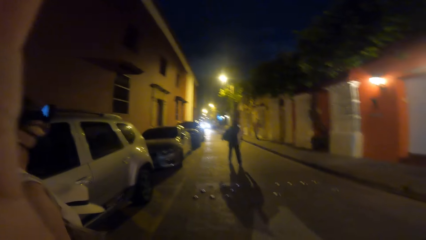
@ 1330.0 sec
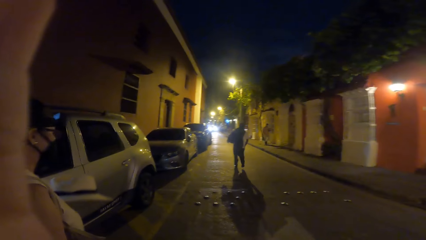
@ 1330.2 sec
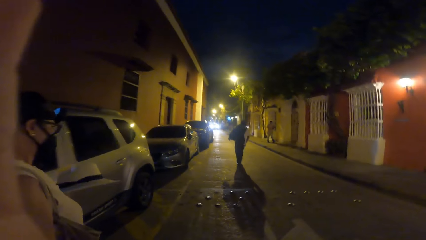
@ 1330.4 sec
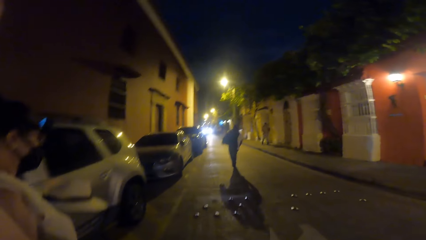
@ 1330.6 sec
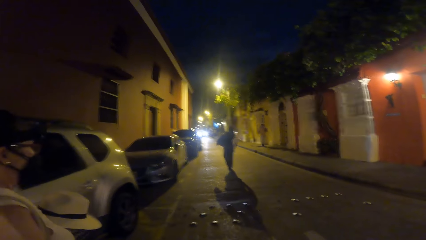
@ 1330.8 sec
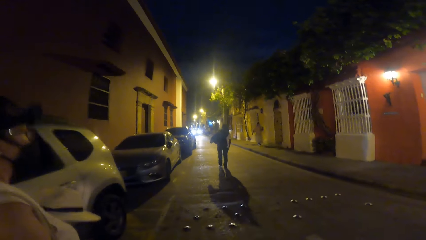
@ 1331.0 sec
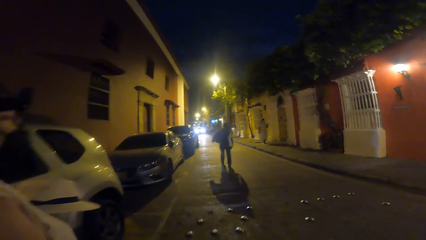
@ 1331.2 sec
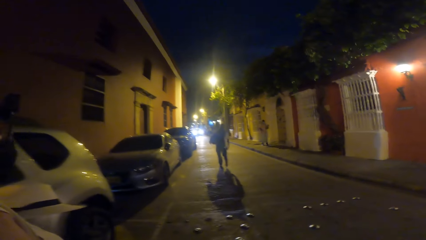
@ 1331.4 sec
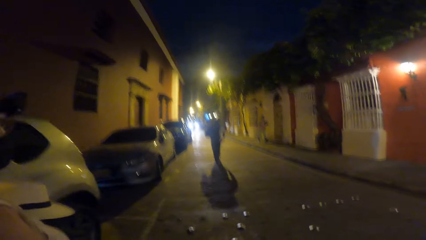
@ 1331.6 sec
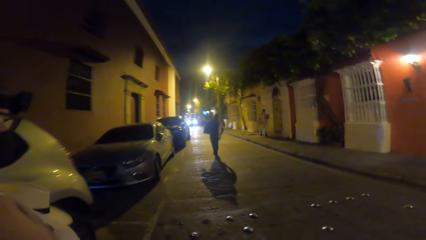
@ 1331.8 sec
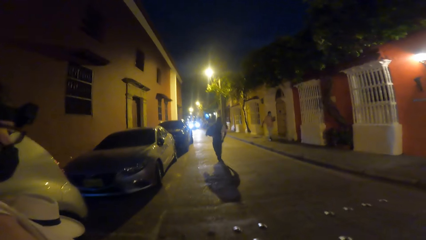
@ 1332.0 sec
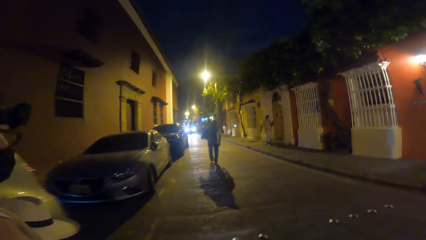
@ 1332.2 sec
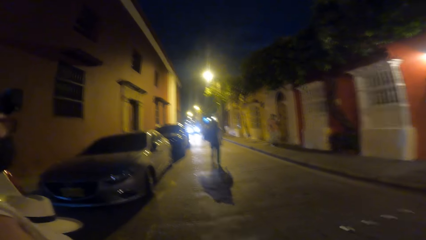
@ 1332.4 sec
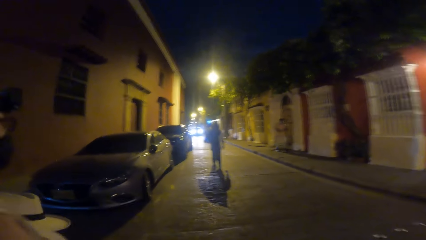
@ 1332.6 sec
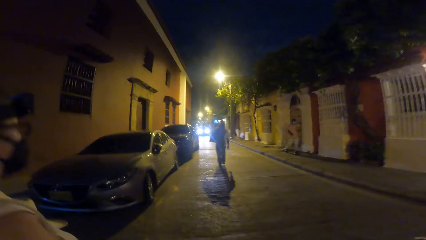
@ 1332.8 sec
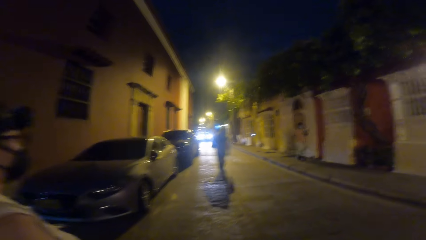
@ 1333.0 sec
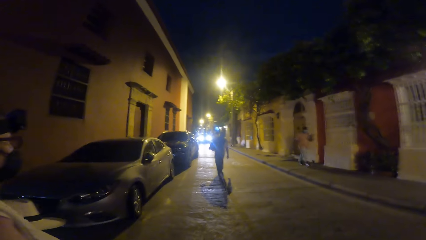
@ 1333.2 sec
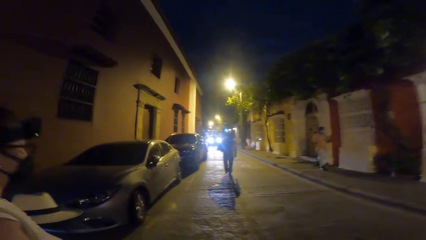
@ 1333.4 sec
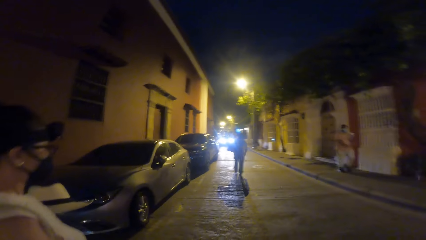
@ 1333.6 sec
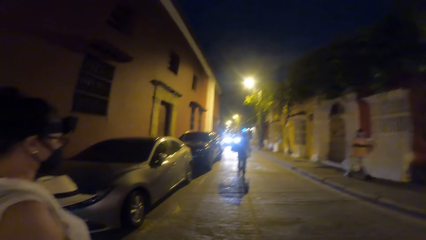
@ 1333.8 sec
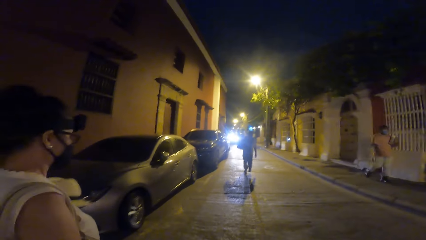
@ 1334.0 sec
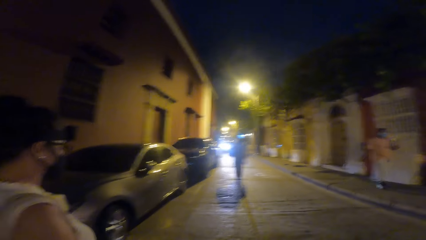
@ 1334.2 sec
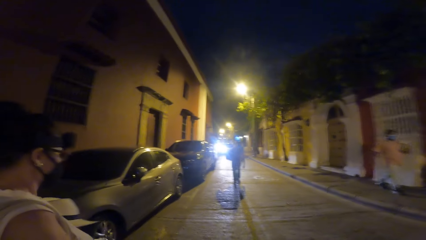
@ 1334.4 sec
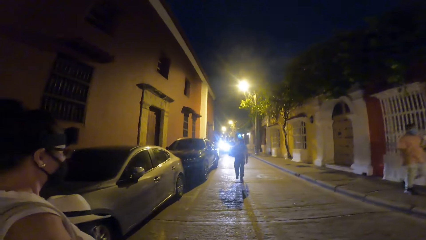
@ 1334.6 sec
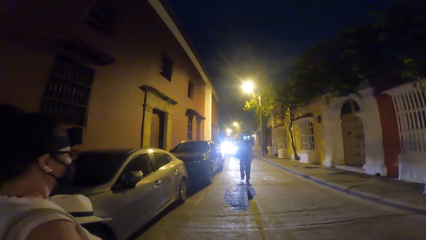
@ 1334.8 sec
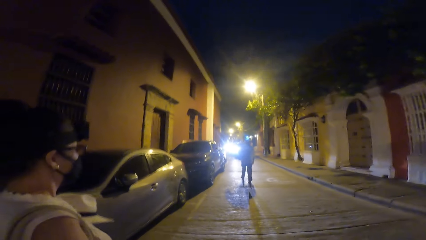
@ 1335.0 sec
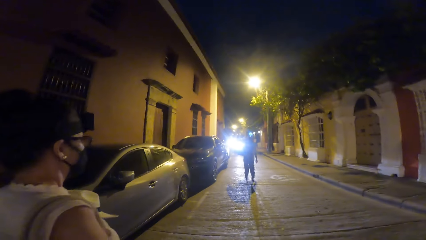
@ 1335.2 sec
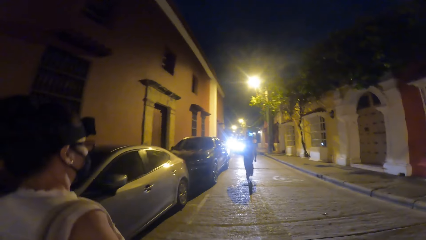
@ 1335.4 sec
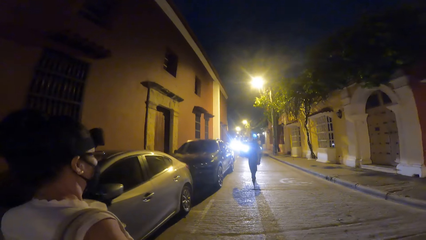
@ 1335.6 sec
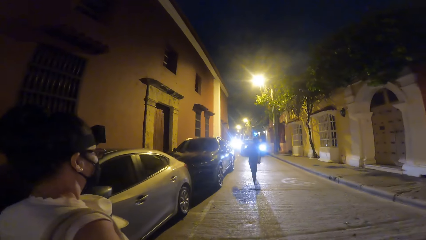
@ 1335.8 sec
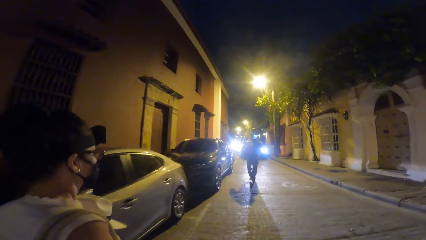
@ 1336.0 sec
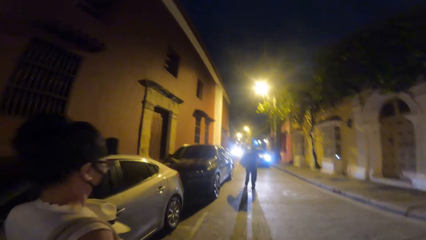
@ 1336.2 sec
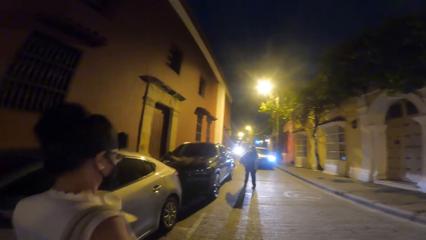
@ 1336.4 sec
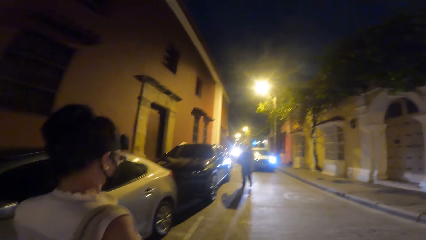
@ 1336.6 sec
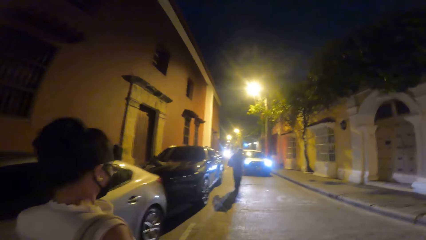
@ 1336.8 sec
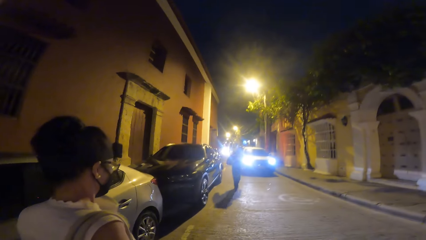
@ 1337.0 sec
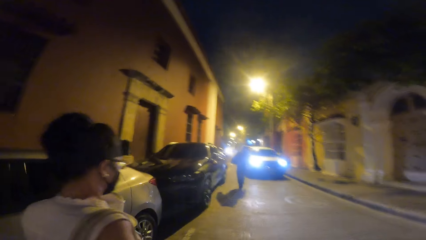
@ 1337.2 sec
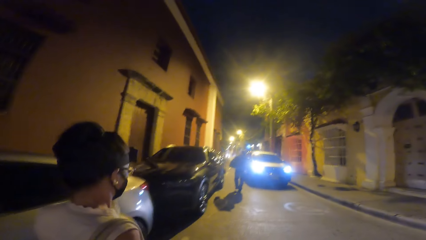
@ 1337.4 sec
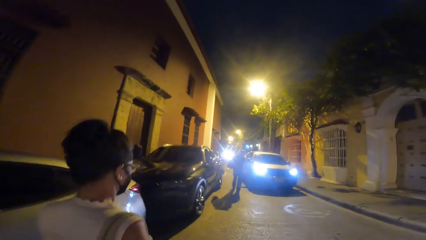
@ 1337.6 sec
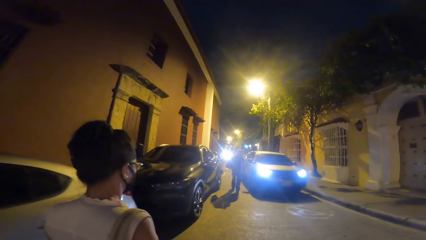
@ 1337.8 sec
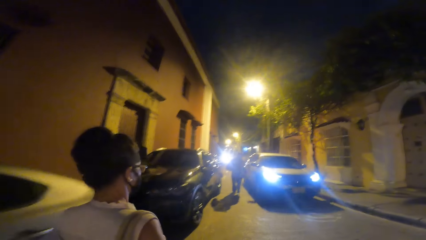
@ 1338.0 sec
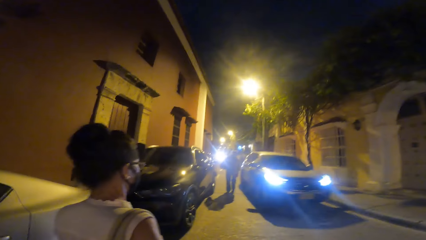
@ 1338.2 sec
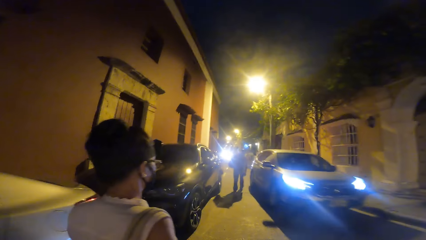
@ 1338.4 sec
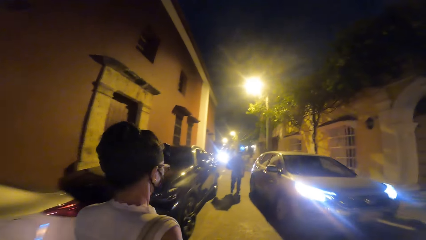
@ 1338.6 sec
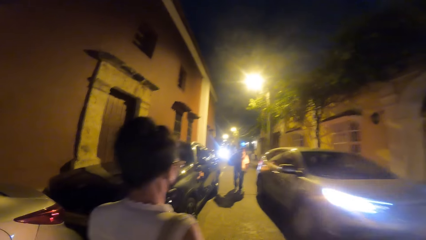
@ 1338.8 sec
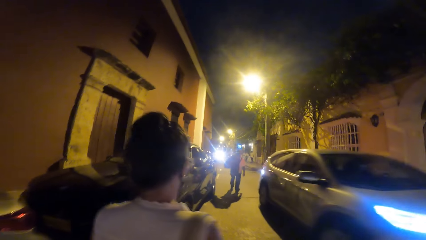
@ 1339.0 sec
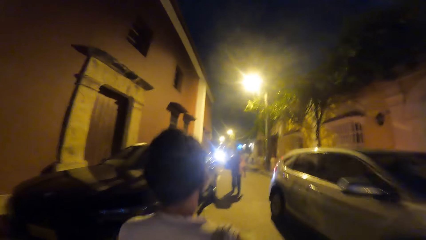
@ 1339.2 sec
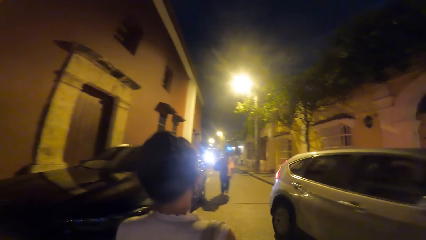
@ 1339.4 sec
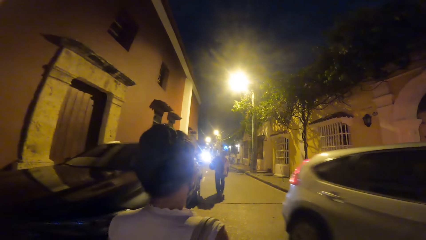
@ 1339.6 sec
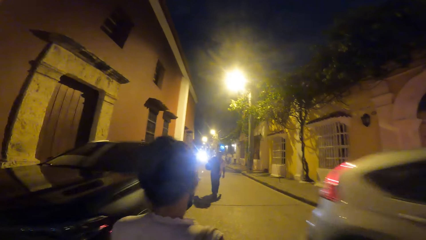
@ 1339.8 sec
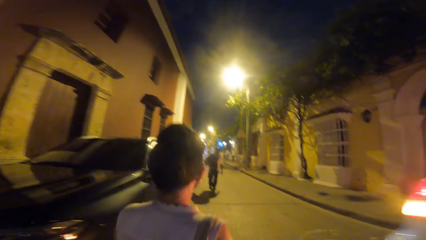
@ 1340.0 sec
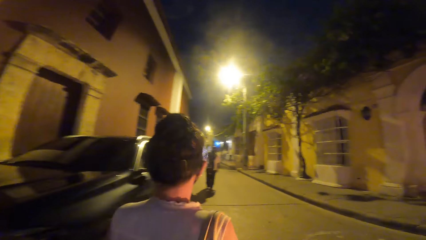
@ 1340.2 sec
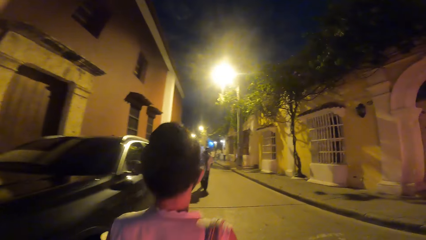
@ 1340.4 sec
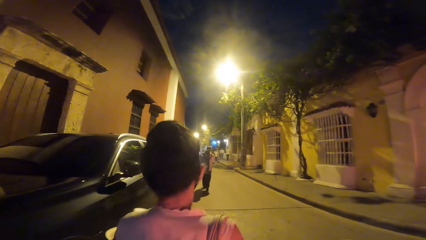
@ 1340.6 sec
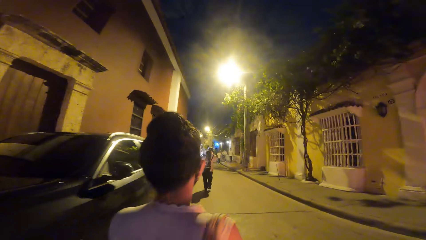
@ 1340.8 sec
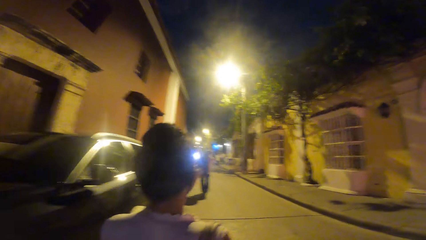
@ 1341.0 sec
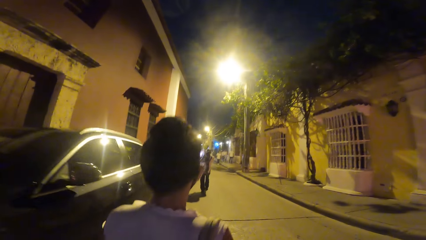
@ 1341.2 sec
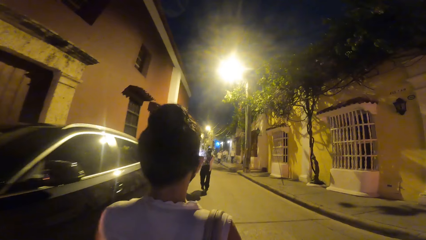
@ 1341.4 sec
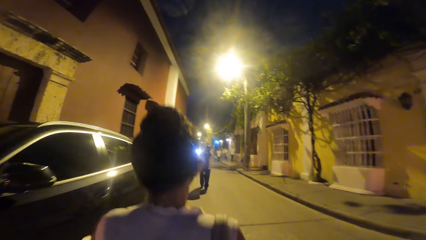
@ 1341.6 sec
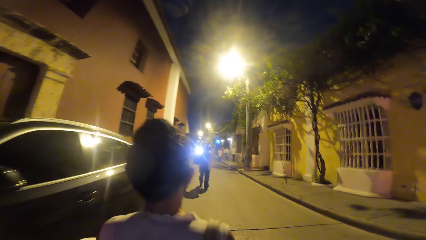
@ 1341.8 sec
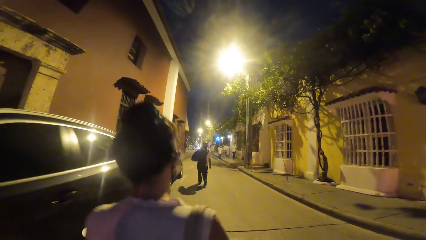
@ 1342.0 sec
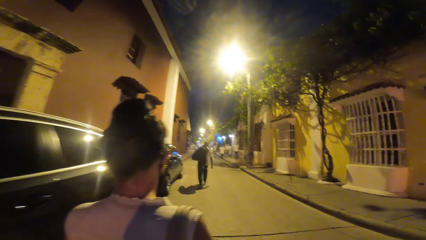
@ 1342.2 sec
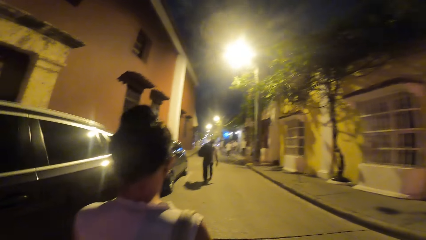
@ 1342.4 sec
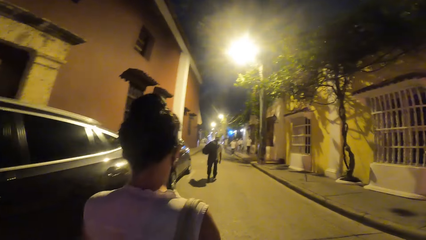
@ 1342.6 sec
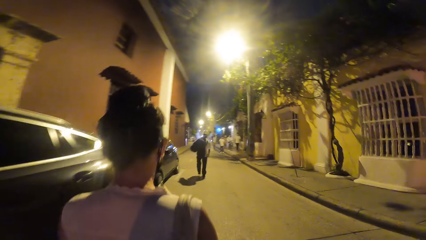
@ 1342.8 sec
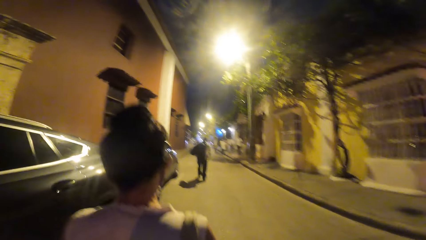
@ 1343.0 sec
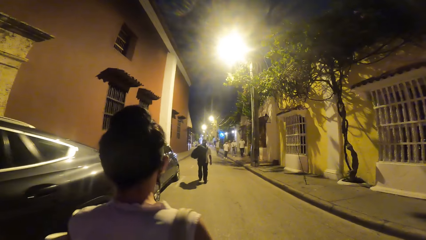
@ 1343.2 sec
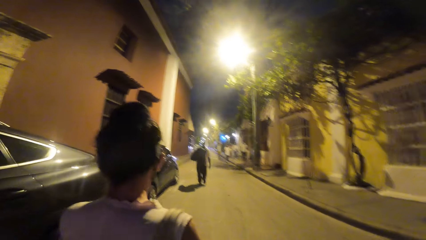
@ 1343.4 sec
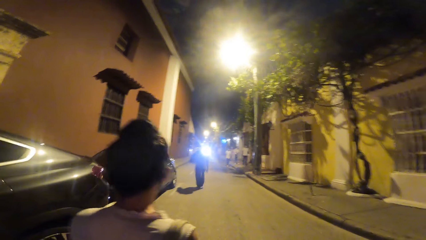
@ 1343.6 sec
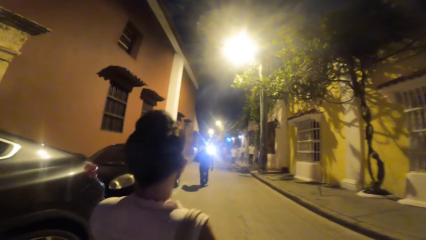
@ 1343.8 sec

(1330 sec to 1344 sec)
The camera wearer walks on the street. A grey car drives past the camera wearer.

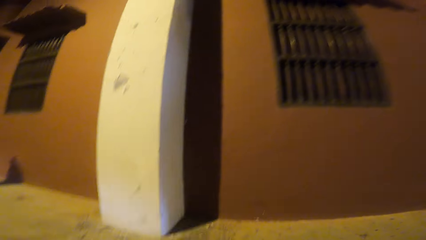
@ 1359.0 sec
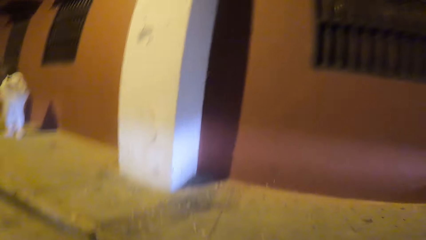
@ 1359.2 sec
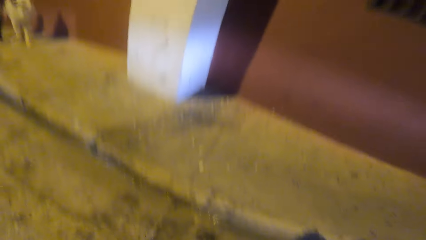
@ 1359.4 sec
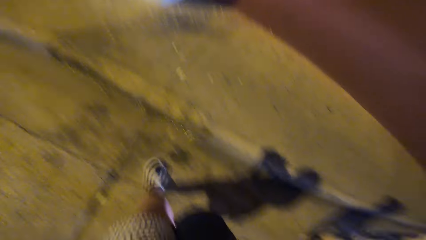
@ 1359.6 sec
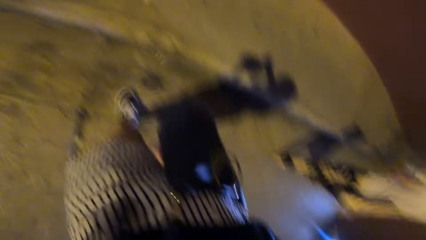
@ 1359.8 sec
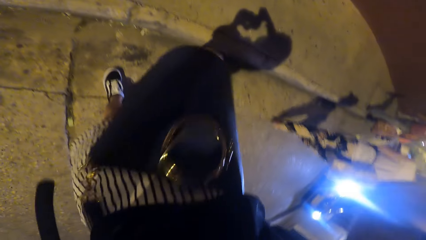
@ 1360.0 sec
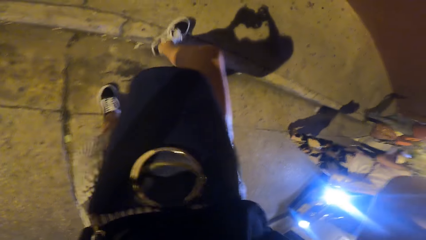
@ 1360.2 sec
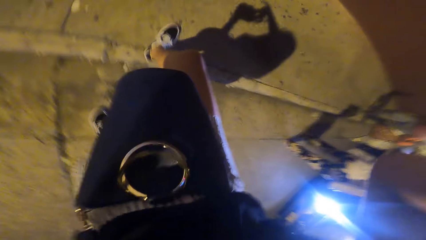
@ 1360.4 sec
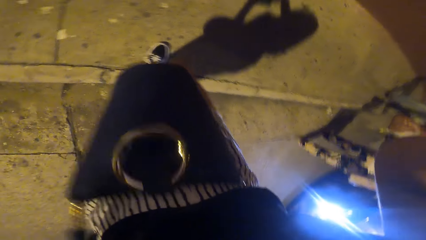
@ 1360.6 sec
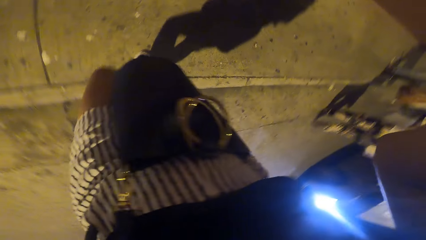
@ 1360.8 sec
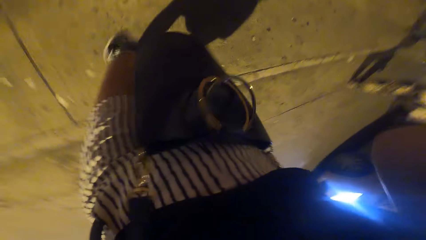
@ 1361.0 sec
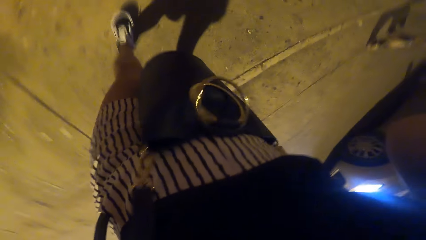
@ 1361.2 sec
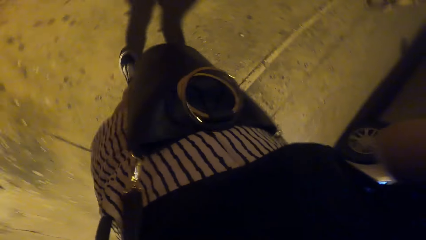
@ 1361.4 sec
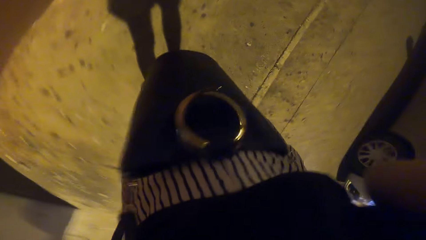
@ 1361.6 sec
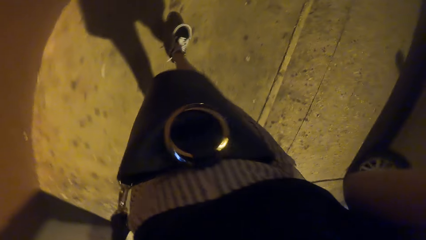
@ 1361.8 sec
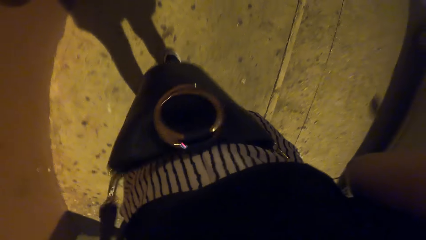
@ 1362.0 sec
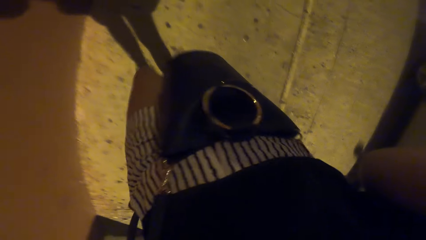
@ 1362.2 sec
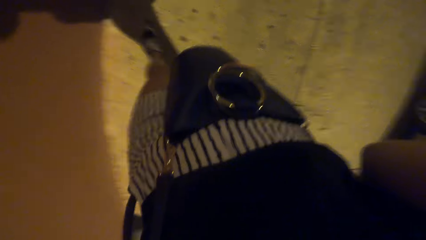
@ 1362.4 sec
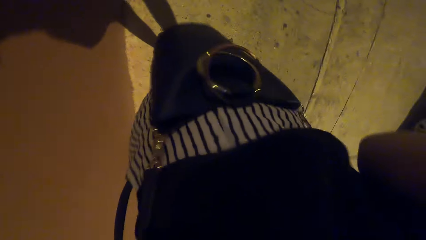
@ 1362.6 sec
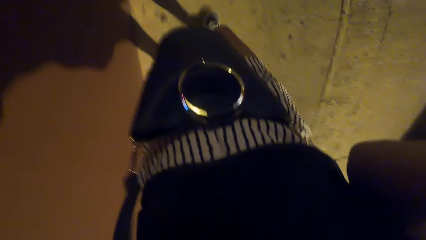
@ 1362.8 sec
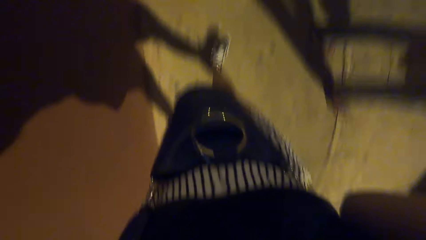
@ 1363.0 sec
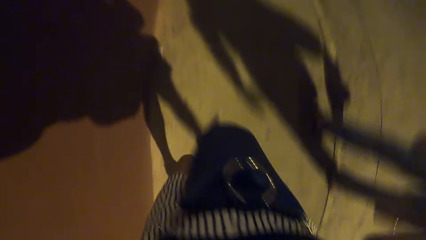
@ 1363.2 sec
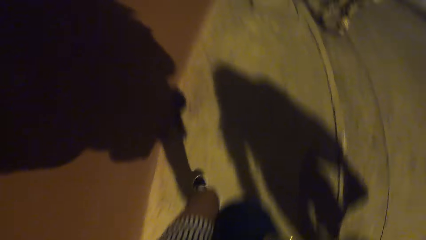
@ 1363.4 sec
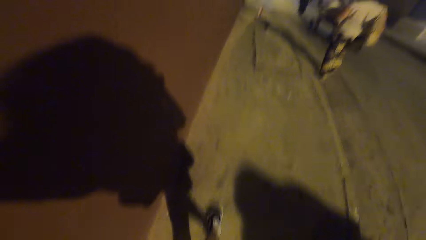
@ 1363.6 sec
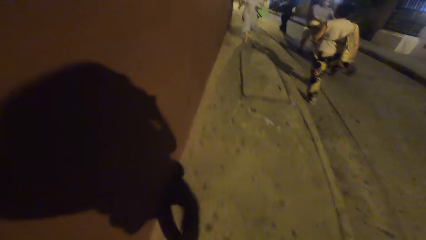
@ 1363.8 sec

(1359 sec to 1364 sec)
The camera wearer adjusts the body camera.
